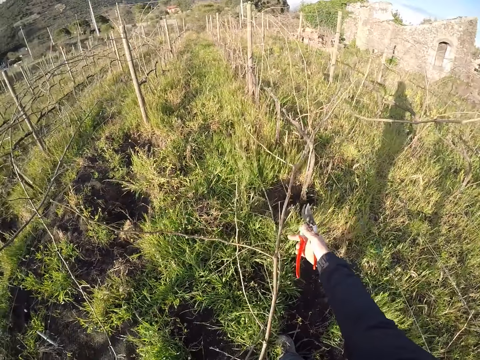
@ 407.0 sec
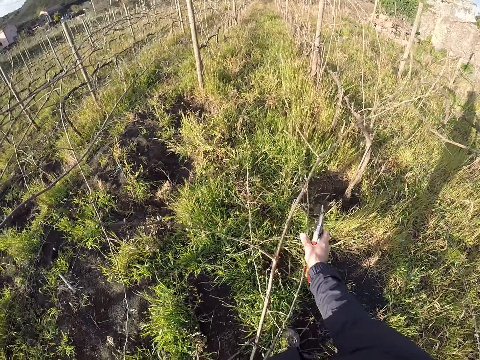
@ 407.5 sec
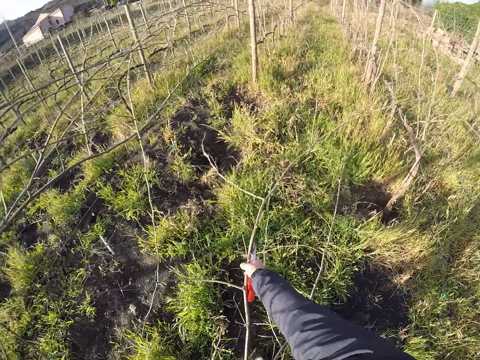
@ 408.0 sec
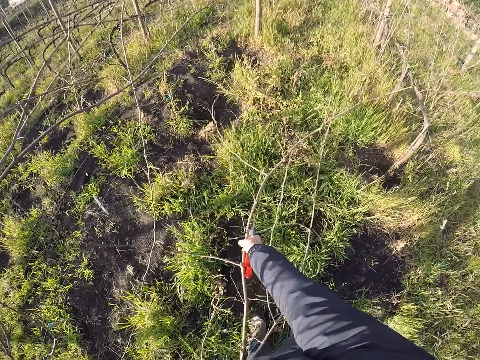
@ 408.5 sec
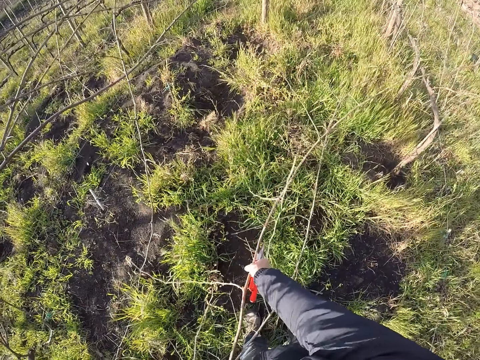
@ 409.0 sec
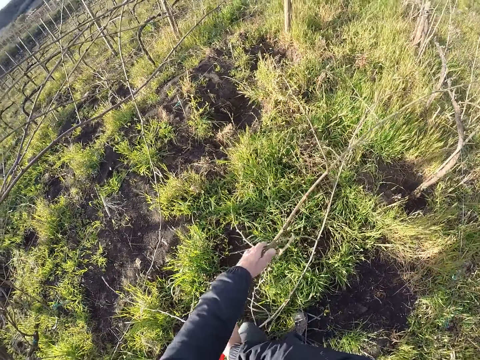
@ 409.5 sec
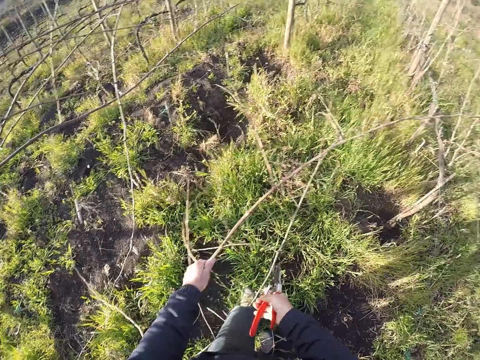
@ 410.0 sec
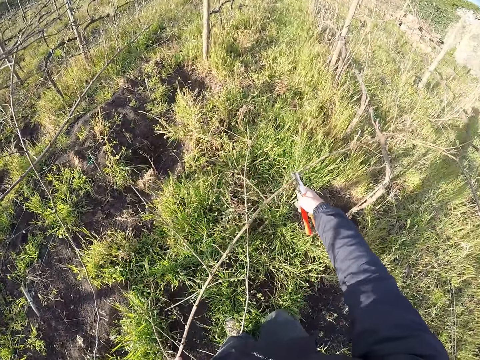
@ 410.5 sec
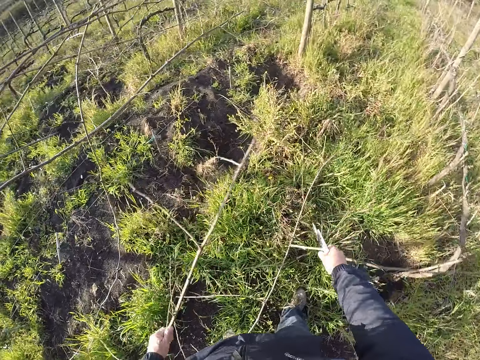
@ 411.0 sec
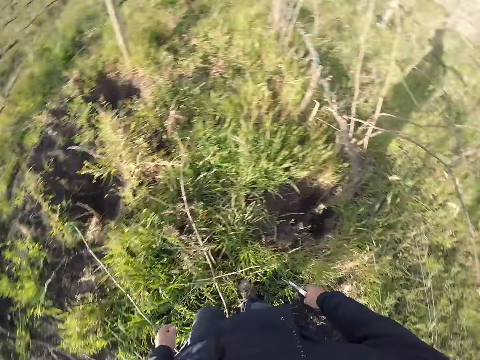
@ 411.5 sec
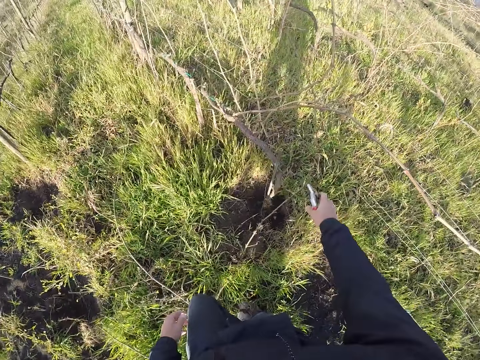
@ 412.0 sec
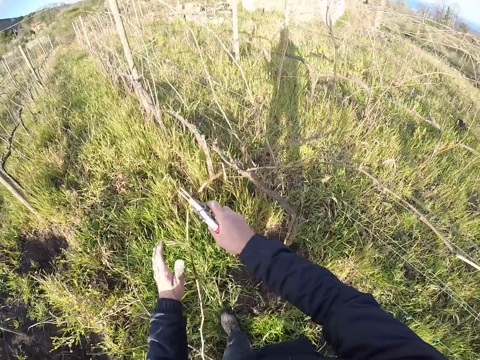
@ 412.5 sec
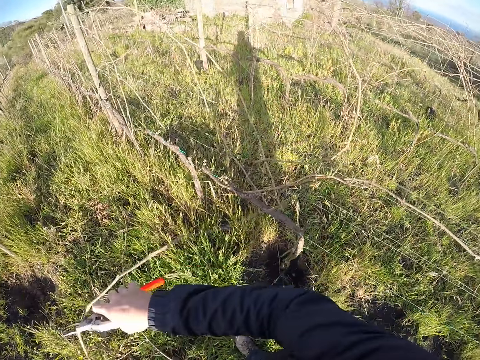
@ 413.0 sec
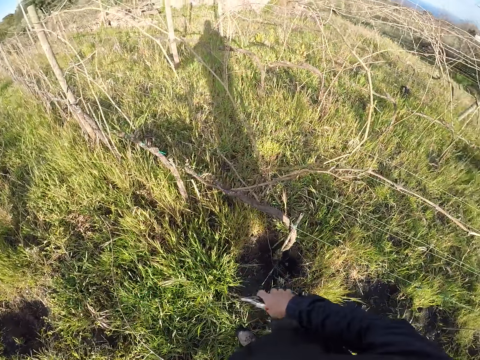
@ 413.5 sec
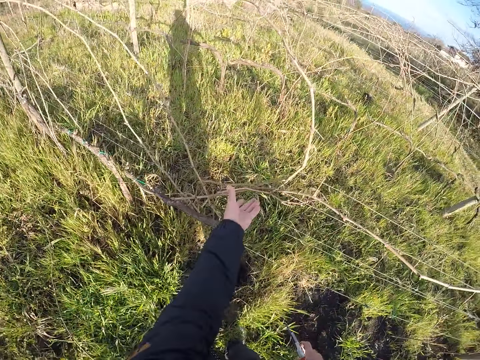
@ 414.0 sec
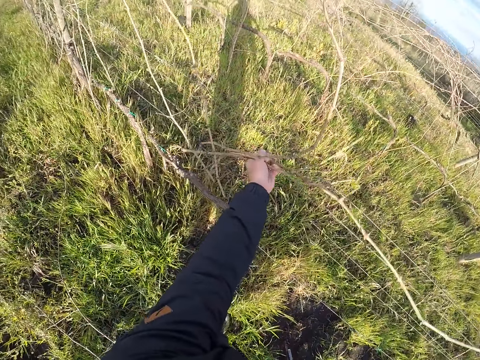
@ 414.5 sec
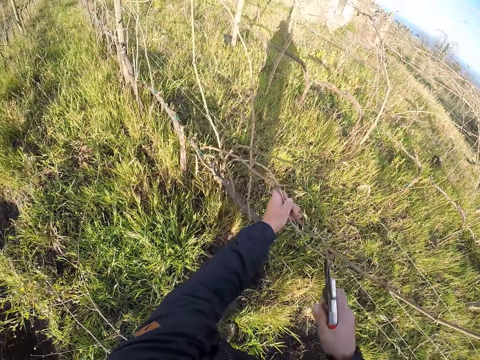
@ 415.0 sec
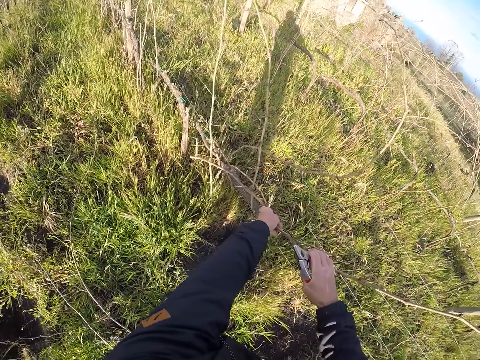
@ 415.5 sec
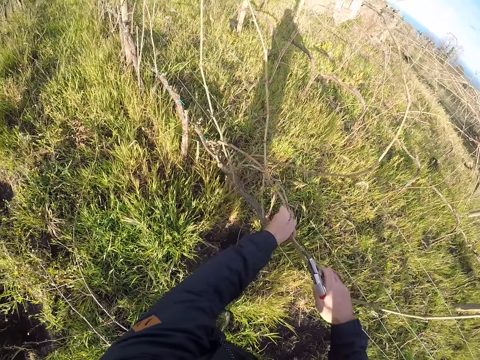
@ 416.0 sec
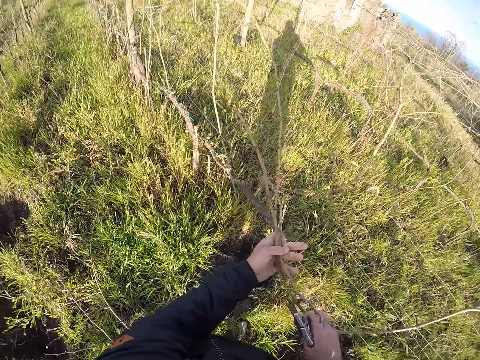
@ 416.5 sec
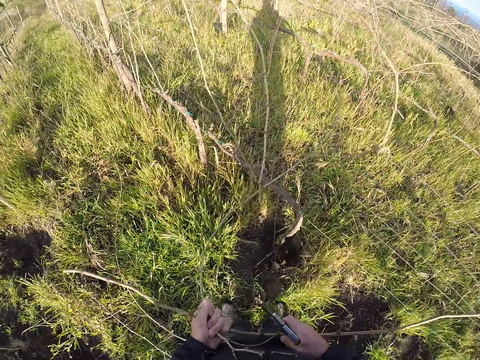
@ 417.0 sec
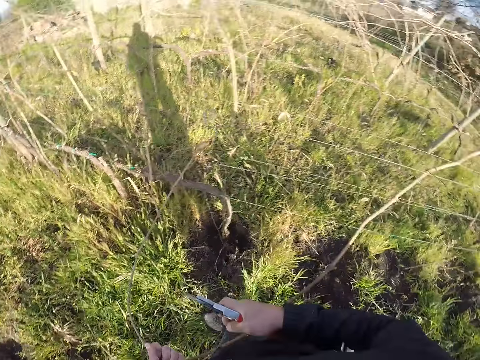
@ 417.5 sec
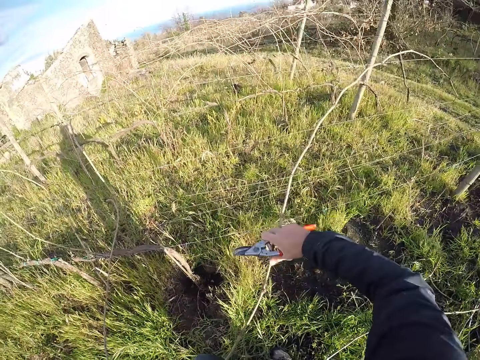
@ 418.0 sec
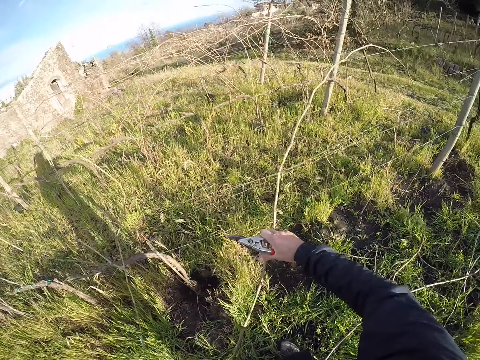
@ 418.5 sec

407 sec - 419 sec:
The camera wearer pulls branches. He cuts a stick with a shear. He drops the twigs in his left hand on the ground. He draws out a twig from the wire fence with his left hand.

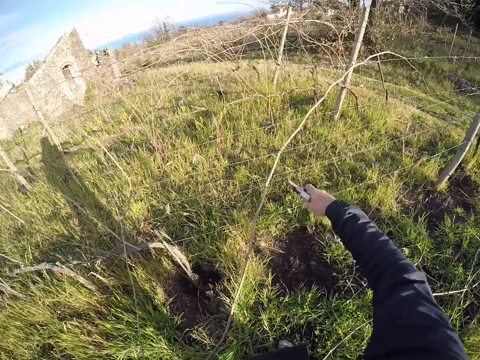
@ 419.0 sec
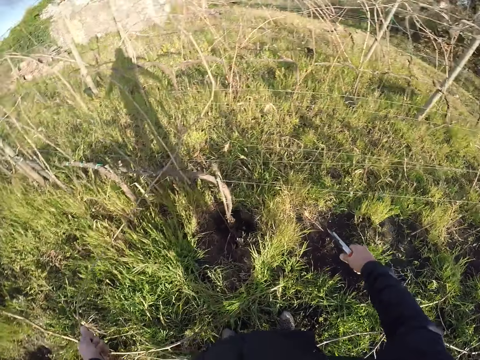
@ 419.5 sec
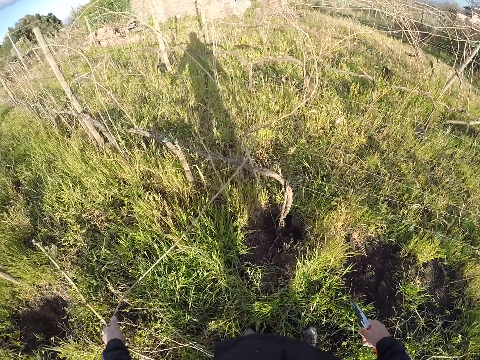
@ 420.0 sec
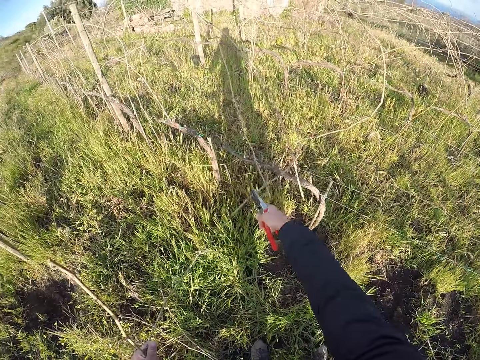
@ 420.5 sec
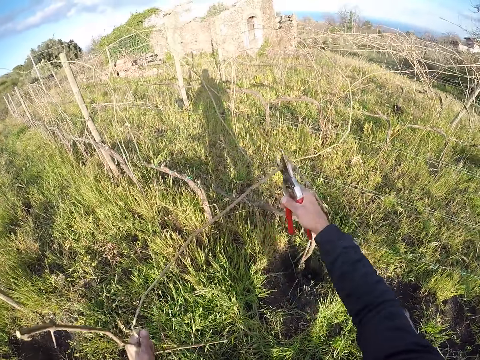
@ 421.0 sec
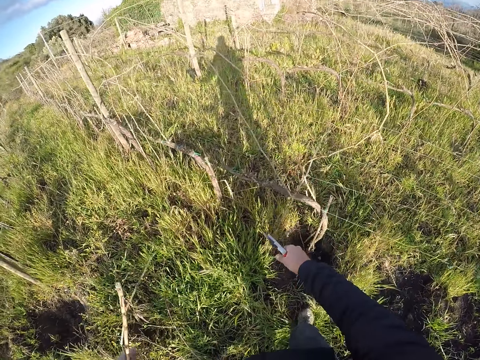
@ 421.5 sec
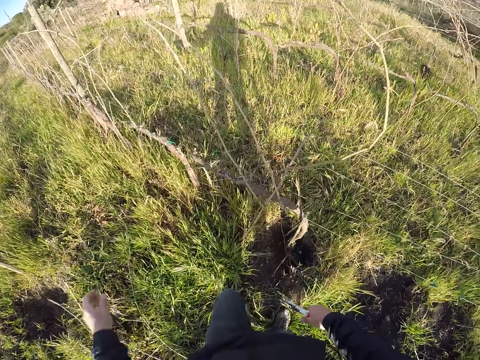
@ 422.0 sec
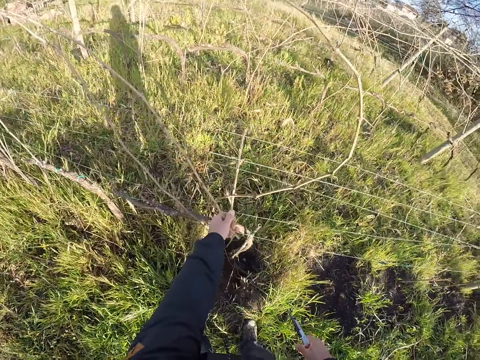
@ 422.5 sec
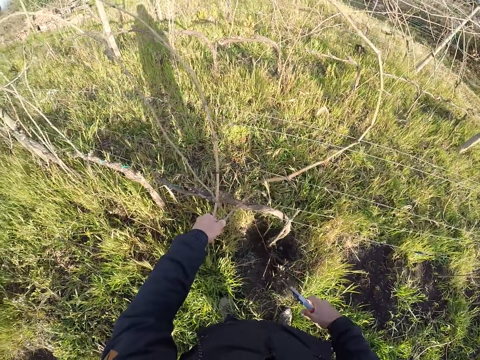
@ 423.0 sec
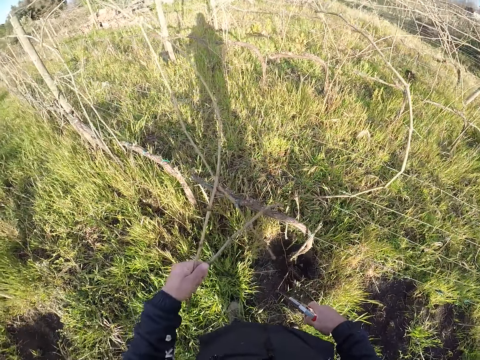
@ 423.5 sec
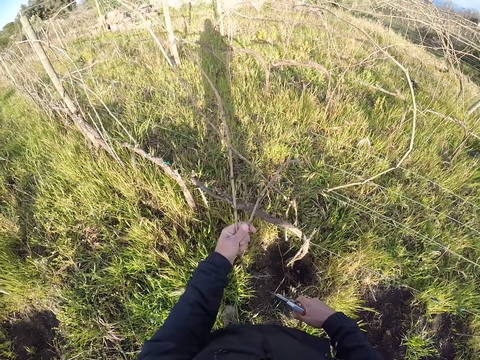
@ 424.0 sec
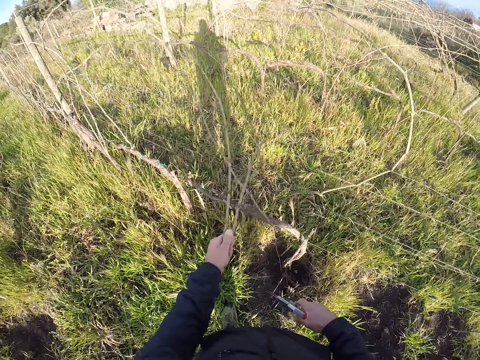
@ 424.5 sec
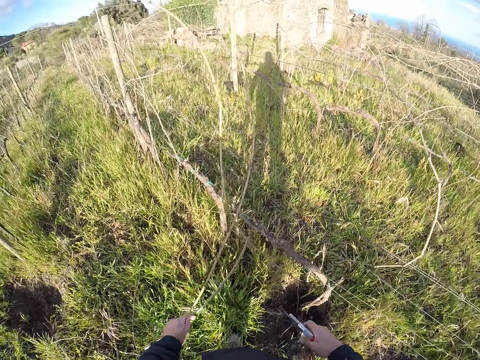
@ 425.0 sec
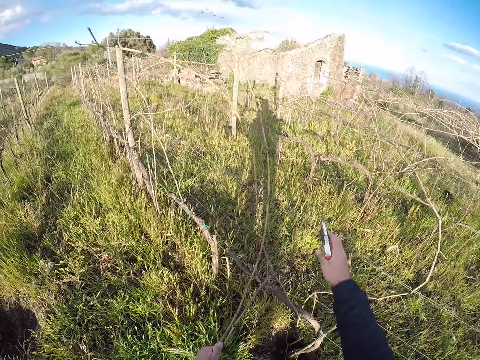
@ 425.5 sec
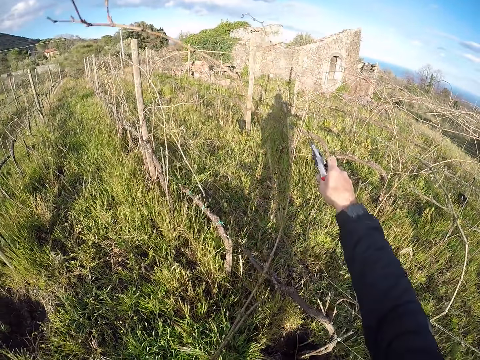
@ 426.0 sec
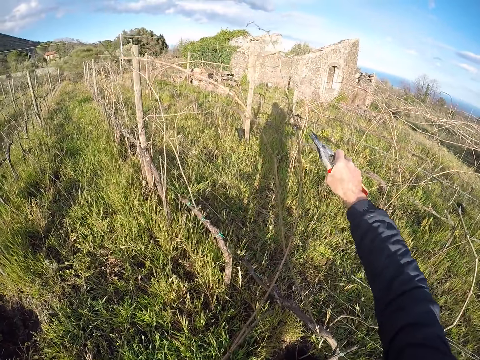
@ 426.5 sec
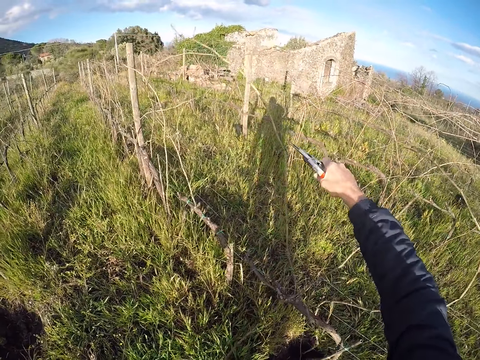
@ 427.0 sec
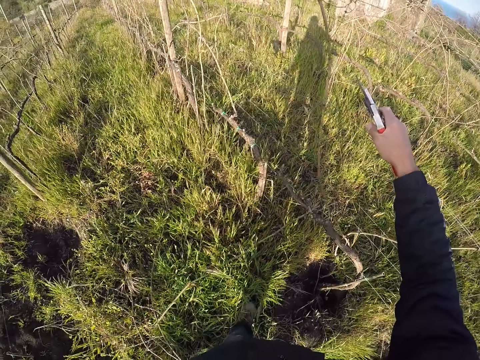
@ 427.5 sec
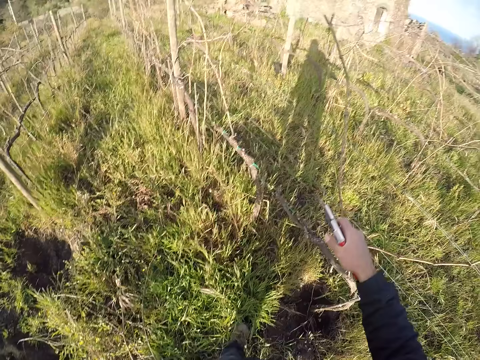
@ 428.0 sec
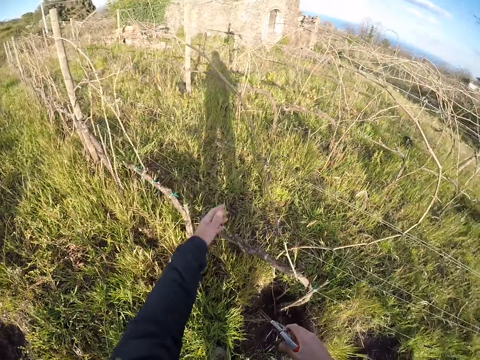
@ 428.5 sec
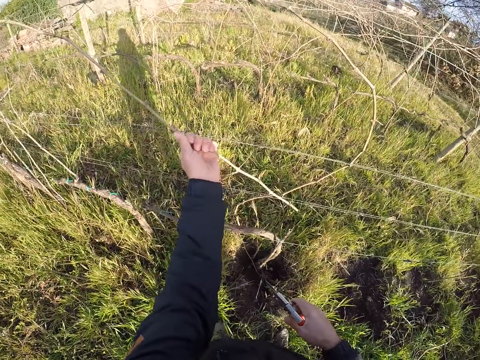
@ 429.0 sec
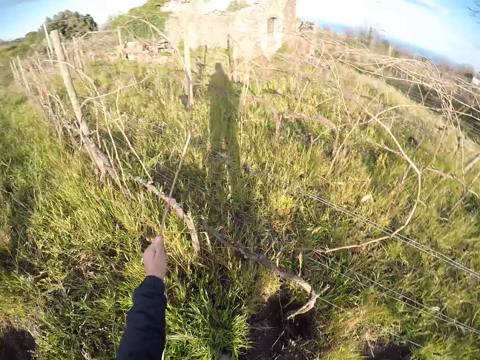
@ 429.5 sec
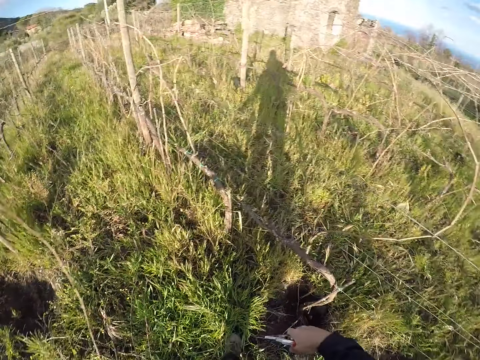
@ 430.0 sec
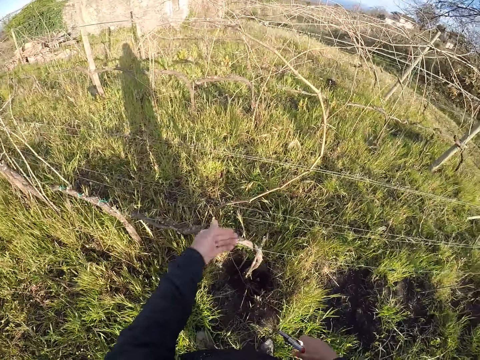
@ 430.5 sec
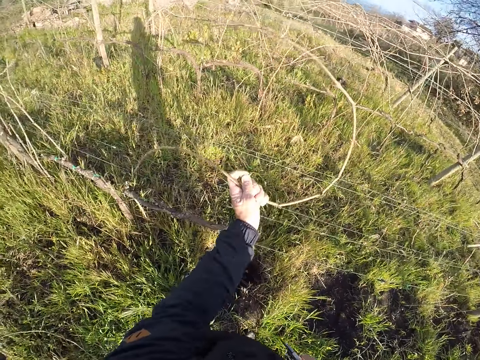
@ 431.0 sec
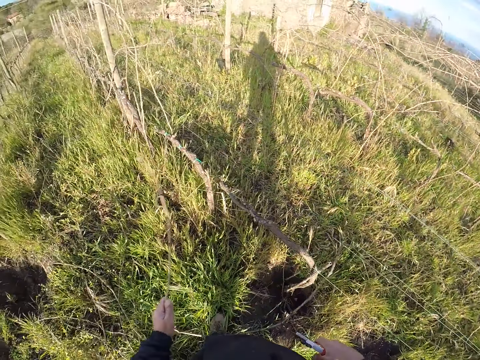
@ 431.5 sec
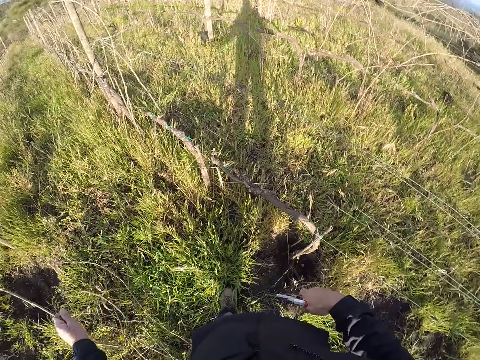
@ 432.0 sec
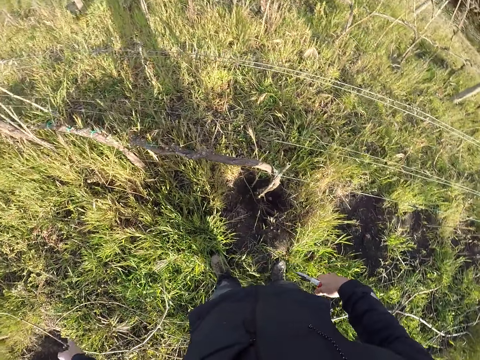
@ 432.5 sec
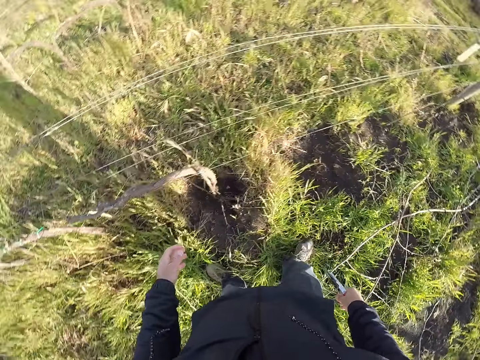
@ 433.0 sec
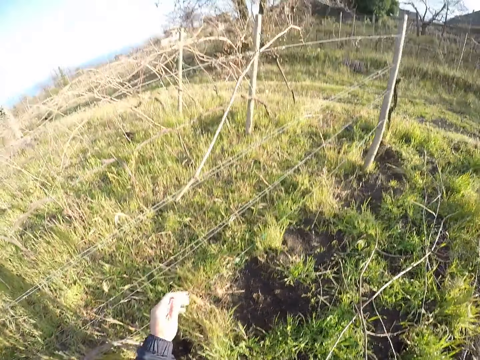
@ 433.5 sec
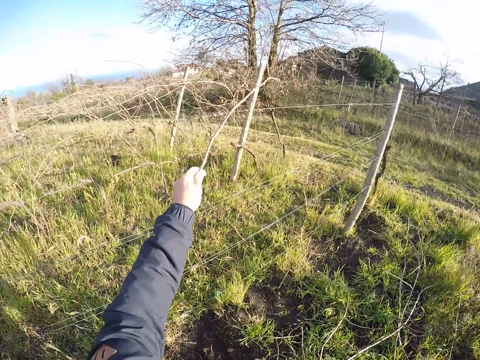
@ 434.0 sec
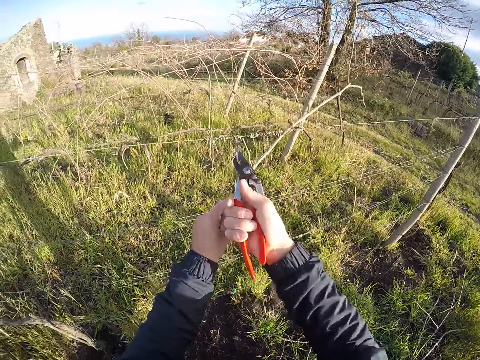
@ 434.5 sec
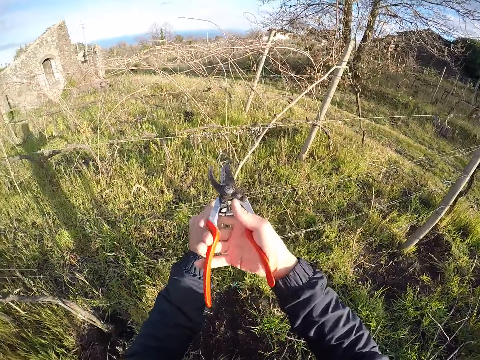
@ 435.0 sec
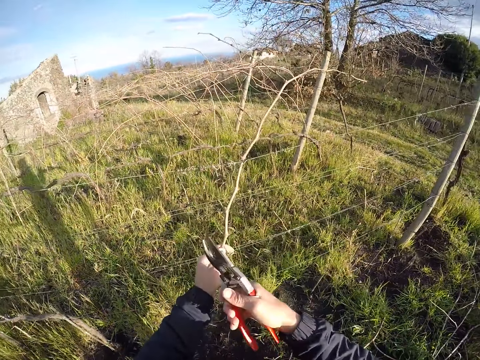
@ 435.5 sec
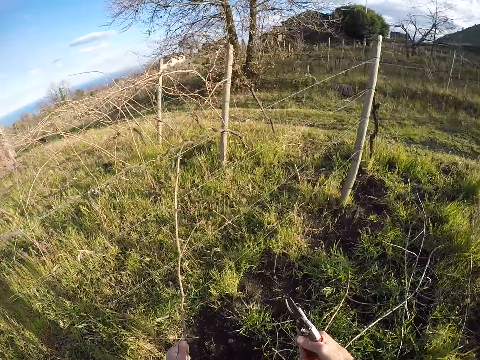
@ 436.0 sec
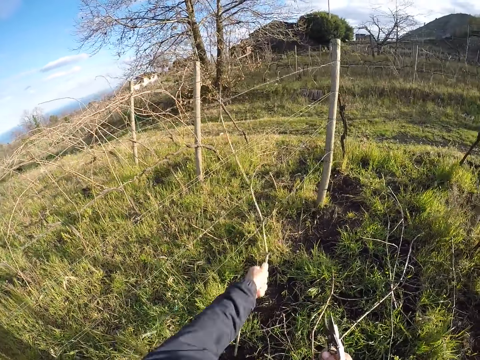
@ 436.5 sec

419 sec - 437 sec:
The camera wearer cuts the twig with the cutter in his right hand. He drops the twigs in his left hand on the ground. He draws out a twig from the wire fence with his left hand. He cuts the twig with the cutter in his right hand. He drops the twigs in his left hand on the ground. He draws out a twig from the wire fence with his left hand. He cuts the twig with the cutter in his right hand. He draws out a twig from the wire fence with his left hand. He drops the twigs in his left hand on the ground. He draws out a twig from the wire fence with his left hand. He drops the twigs in his left hand on the ground. He draws out a twig from the wire fence with his left hand. He cuts the twig with the cutter in his right hand.
